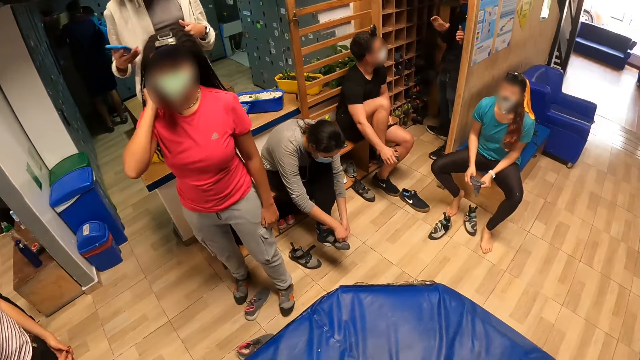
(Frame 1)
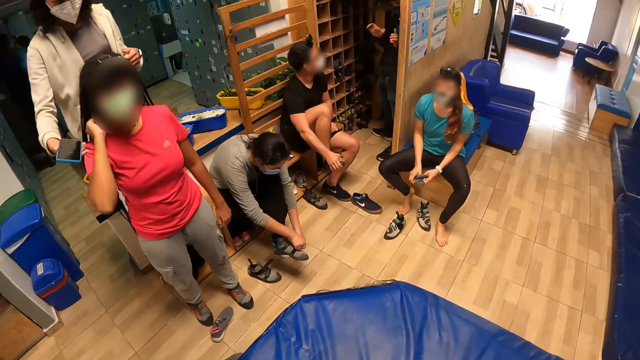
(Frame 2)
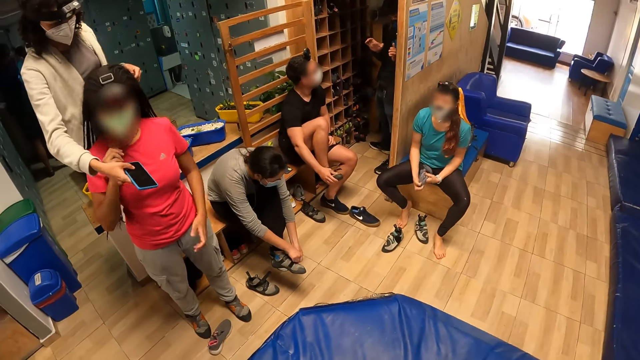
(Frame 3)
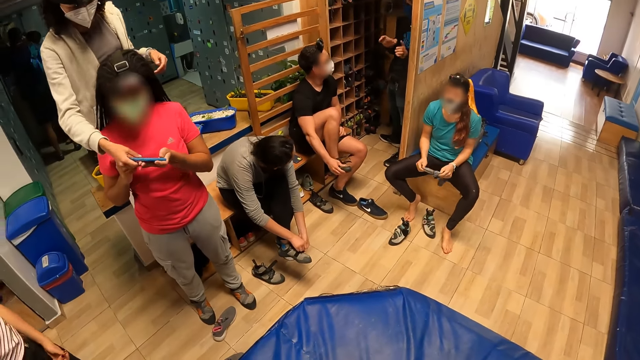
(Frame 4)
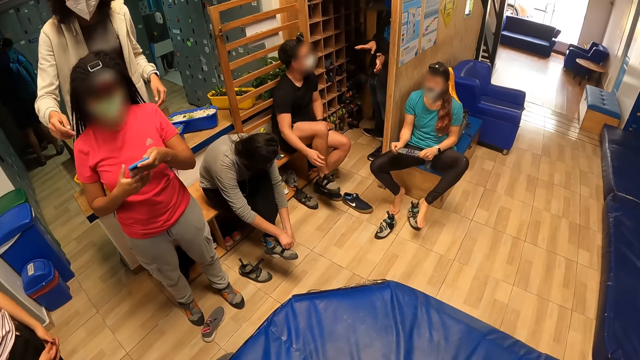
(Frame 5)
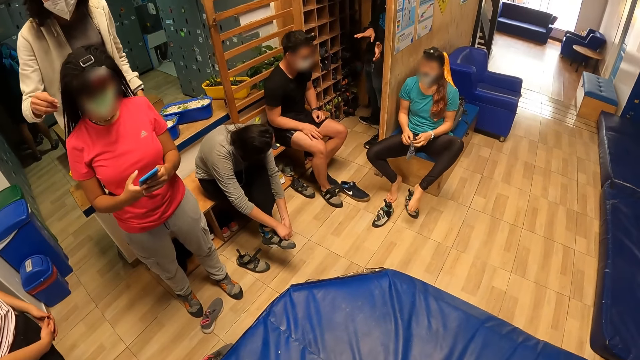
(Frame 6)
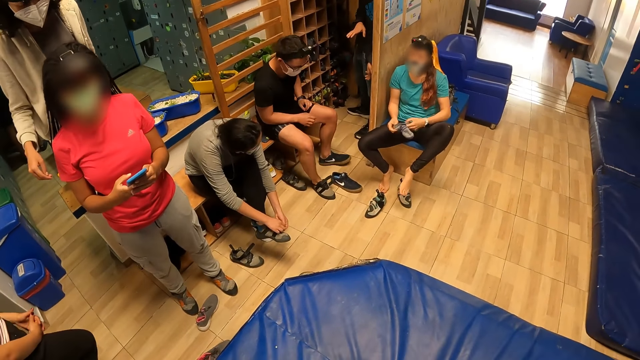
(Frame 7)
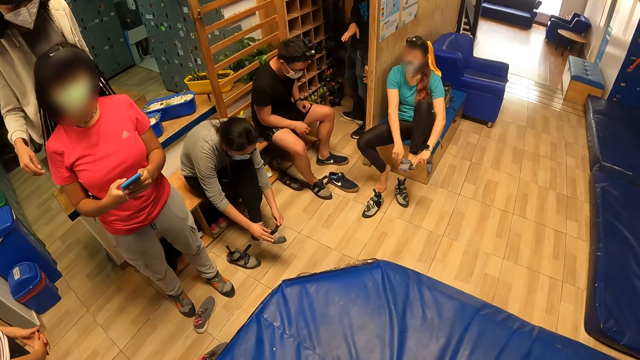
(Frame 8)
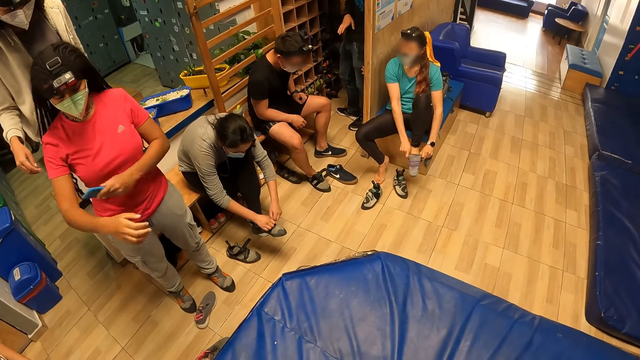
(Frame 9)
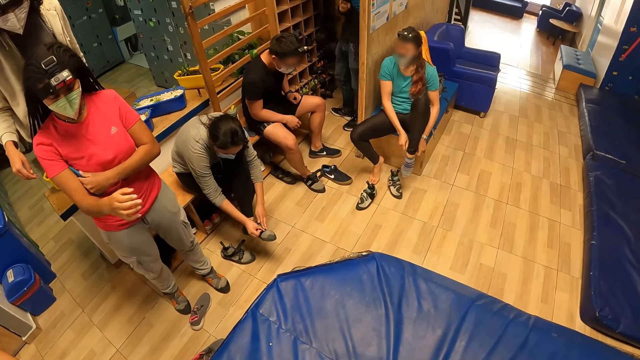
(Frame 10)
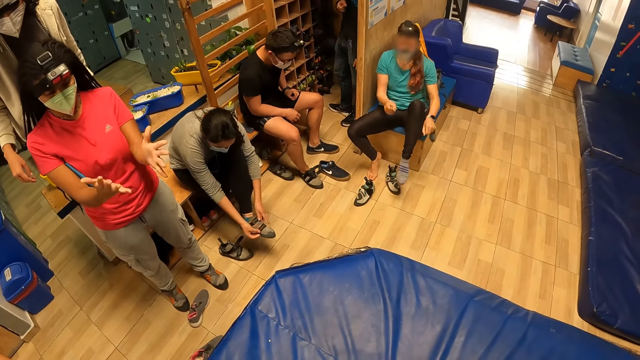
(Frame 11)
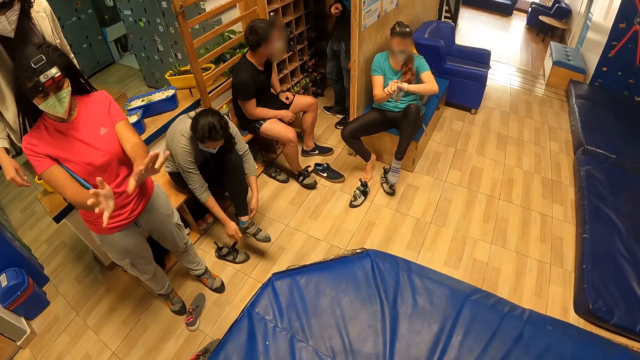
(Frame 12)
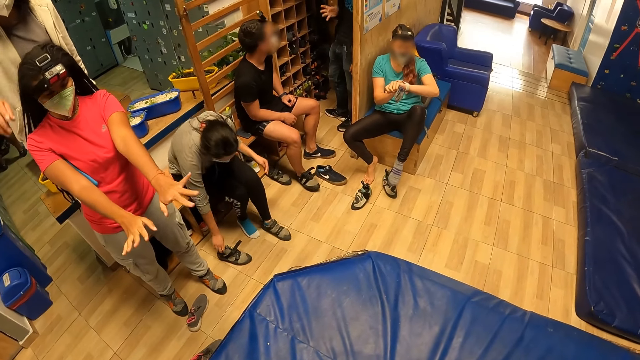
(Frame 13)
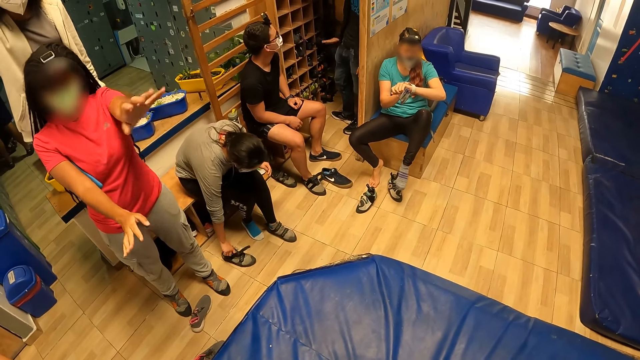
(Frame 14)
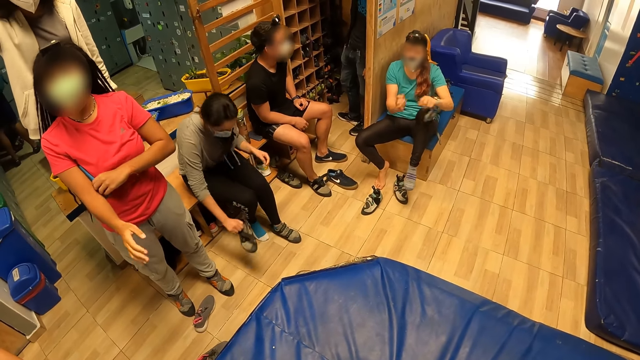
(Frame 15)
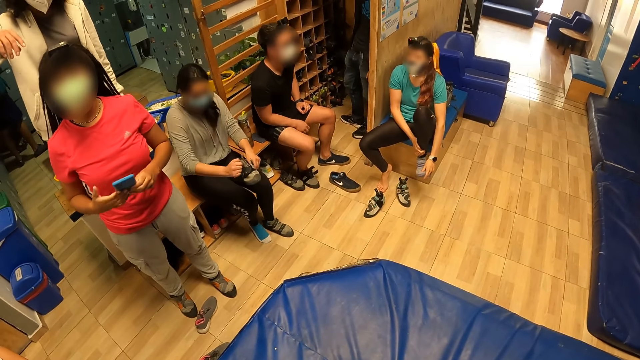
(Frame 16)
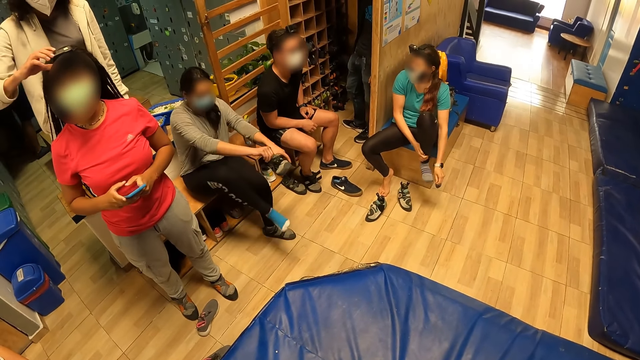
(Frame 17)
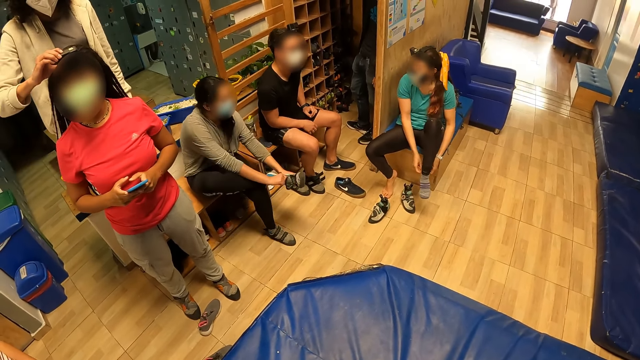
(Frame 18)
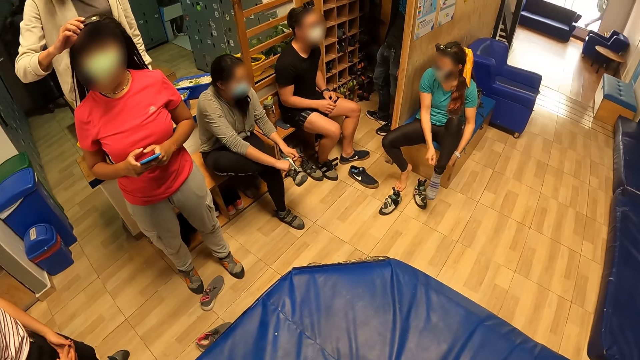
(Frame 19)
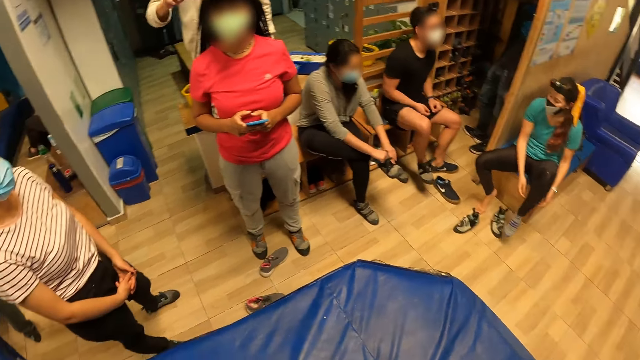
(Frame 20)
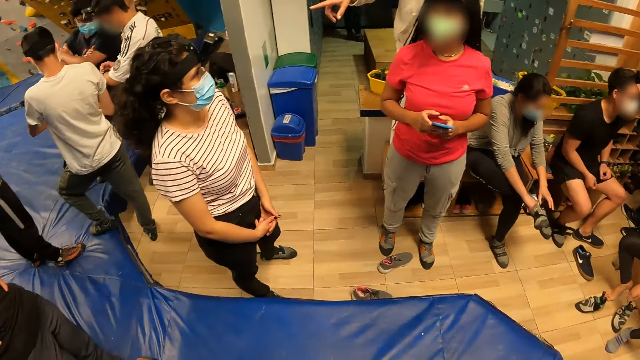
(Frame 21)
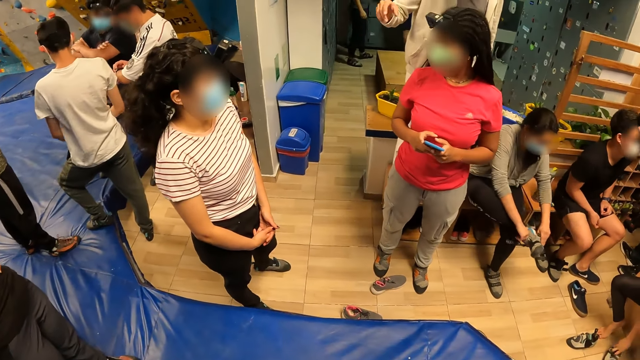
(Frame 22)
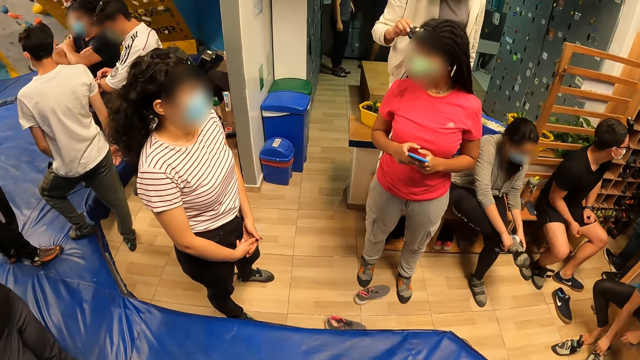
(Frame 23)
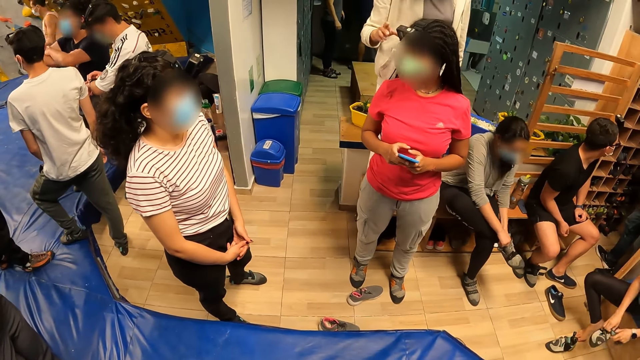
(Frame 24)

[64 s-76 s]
A lady gives another lady the phone with her right hand. The camera wearer looks around. The other lady touches the phone, puts the phone under her right arm with her left hand and looks at her hands. The other lady stretches the phone and holds the phone with both hands. The first lady adjusts a camera on the other lady's head with her right hand. The camera wearer looks around.

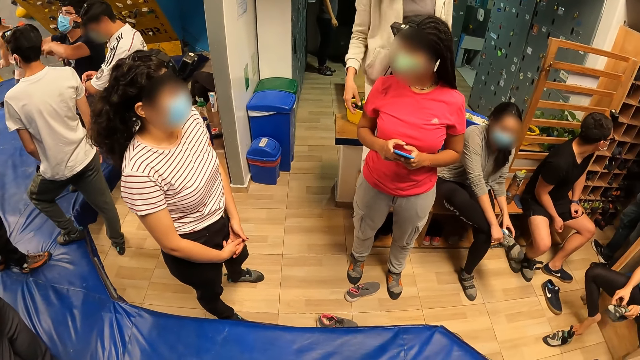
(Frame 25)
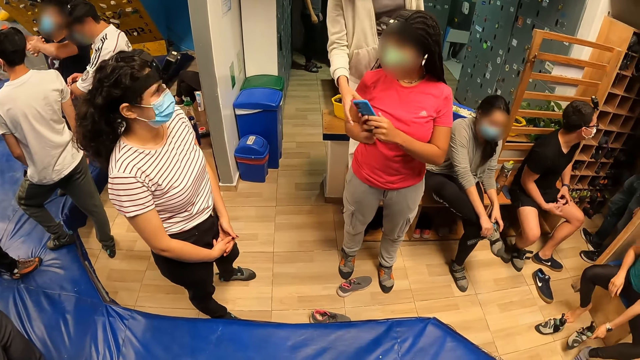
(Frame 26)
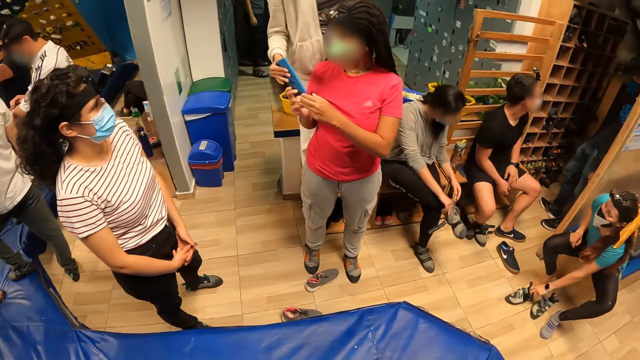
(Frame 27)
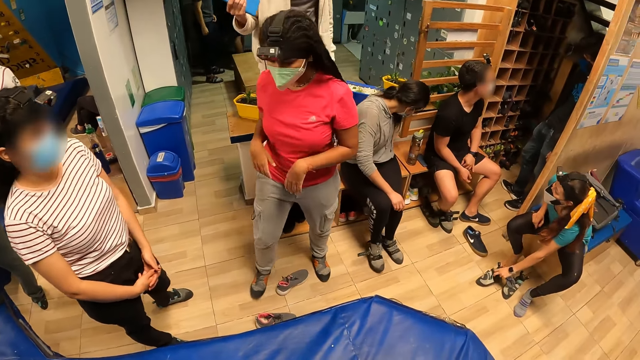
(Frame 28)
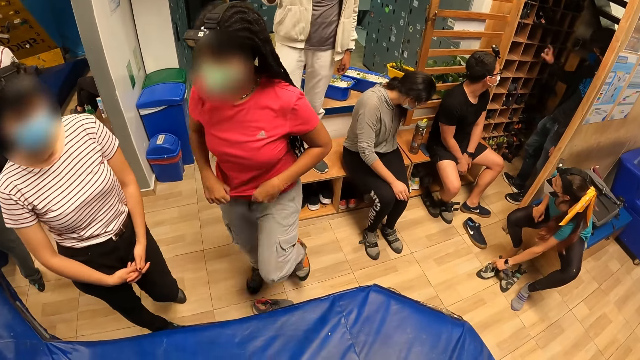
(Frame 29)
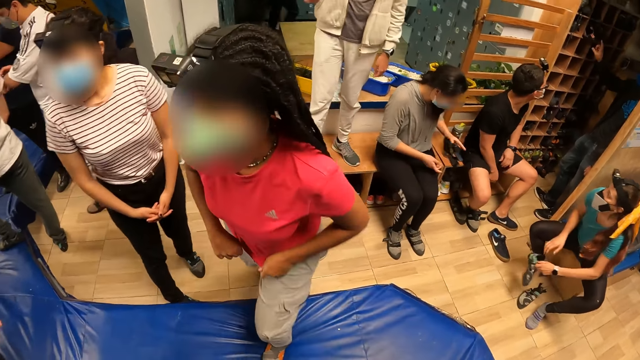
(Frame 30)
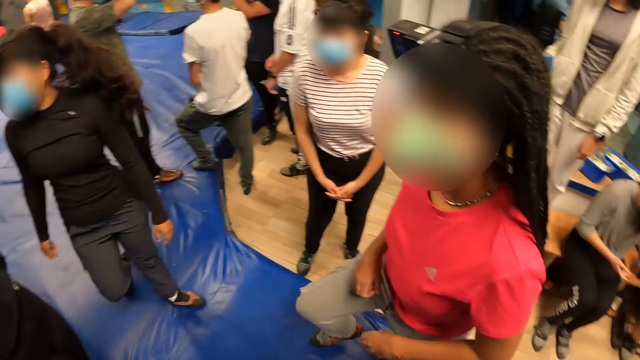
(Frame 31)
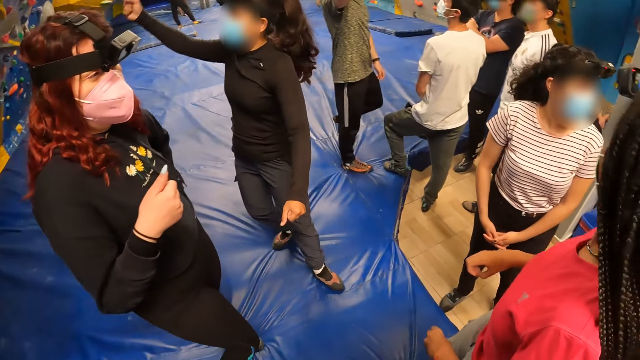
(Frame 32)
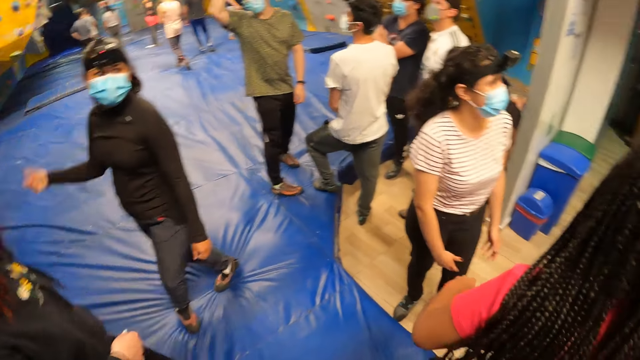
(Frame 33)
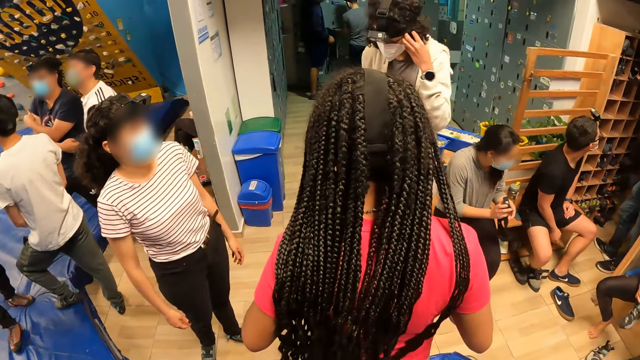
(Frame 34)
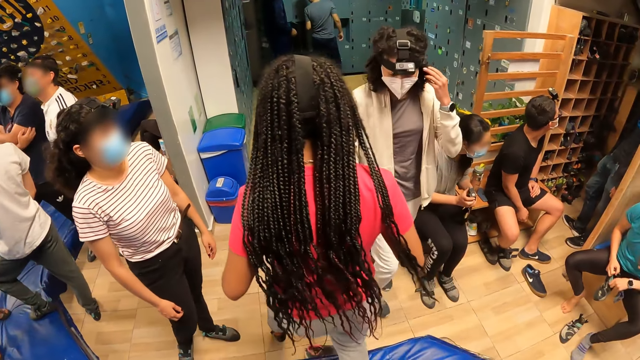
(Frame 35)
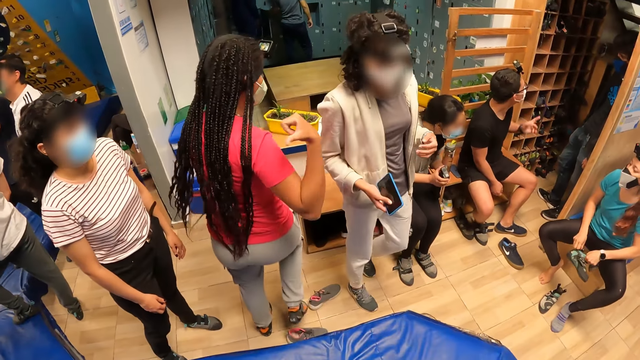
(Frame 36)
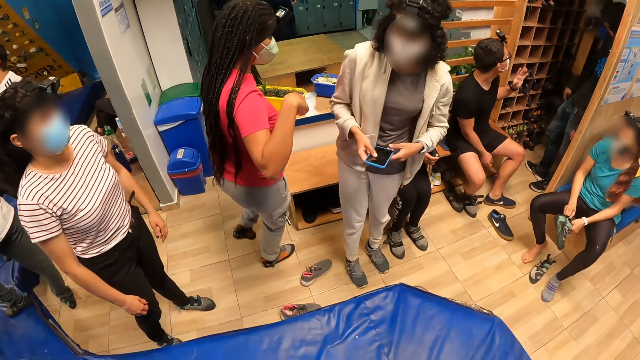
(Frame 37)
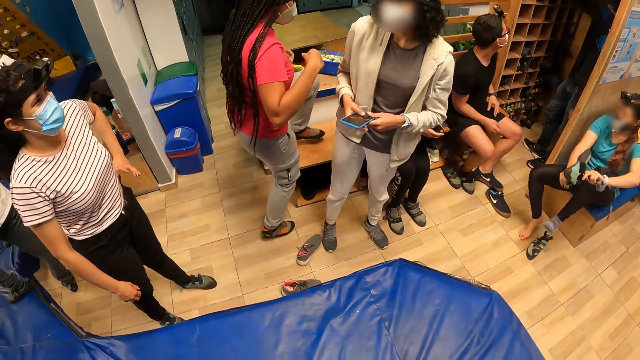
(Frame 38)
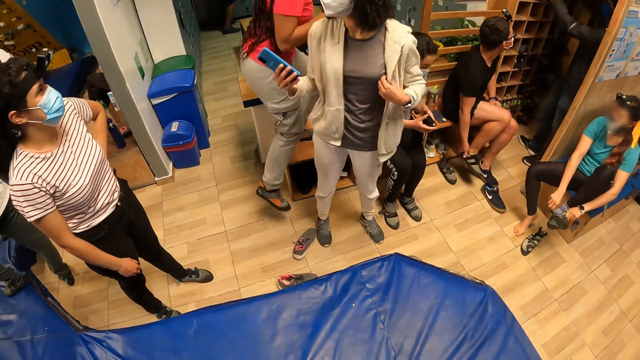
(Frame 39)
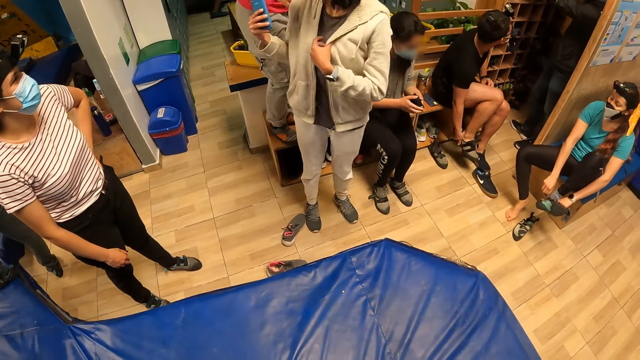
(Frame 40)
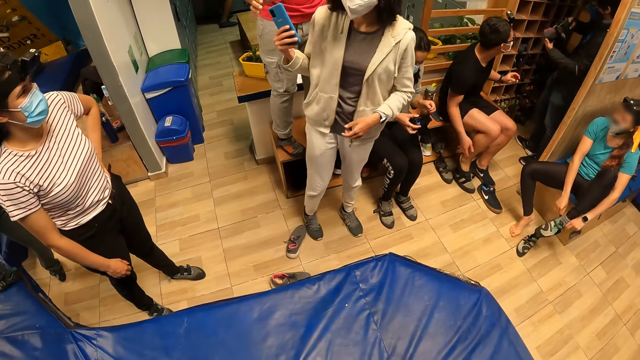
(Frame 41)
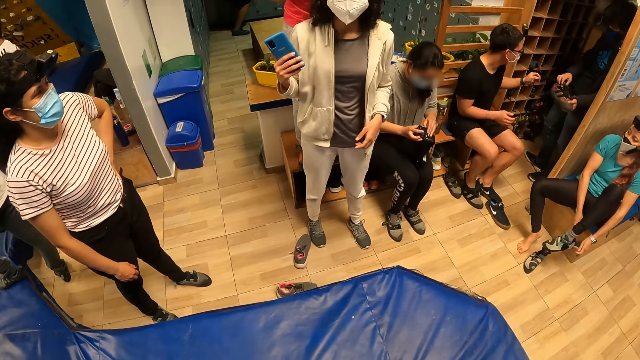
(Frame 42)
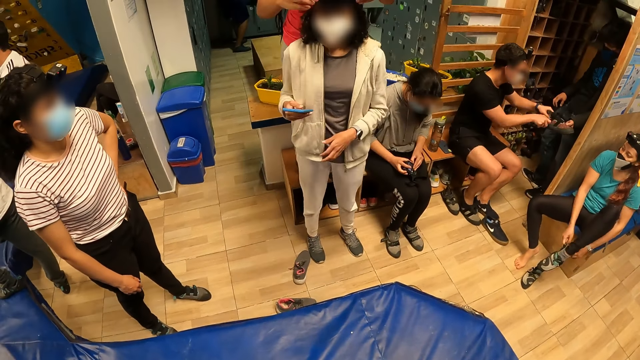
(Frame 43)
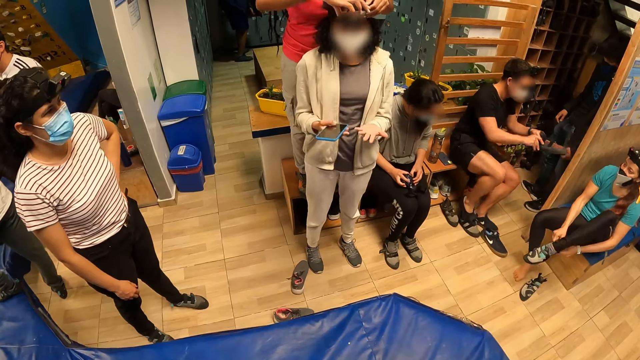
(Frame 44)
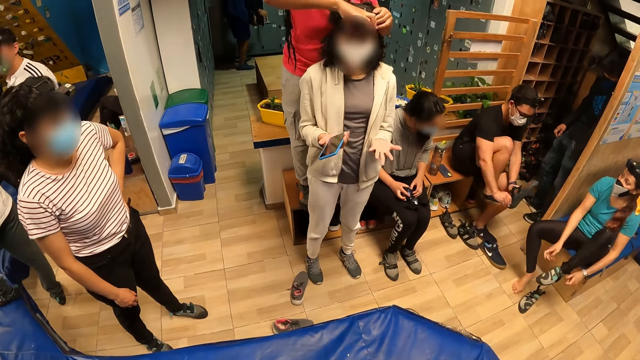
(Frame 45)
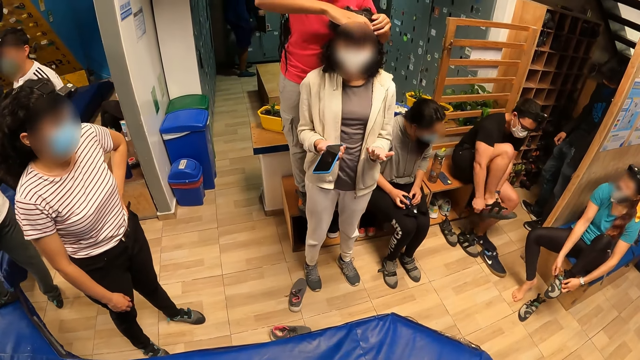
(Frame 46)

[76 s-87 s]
A lady receives the phone from another lady with her right hand. The other lady walks around. The first lady comes down from the bench. The other lady climbs the bench. The camera wearer looks around. The other lady adjusts a camera on the first lady's head with her hands.
